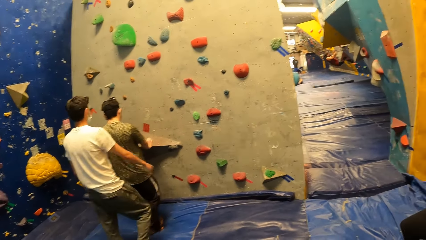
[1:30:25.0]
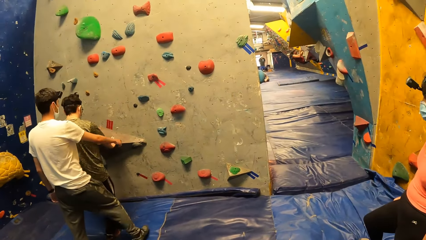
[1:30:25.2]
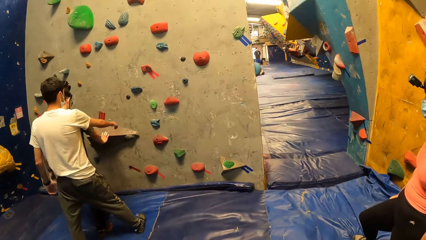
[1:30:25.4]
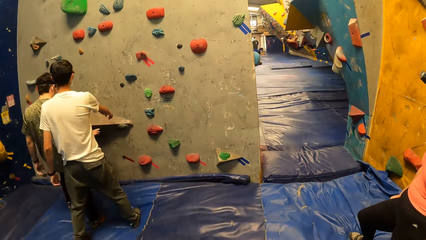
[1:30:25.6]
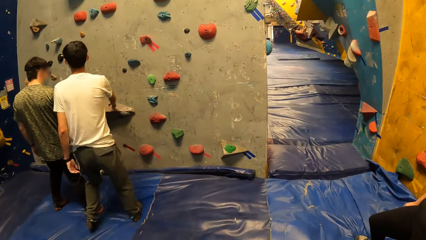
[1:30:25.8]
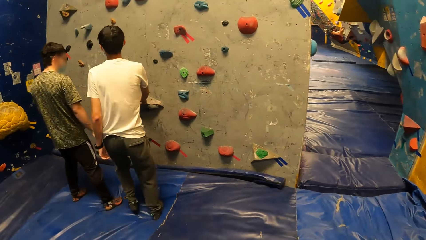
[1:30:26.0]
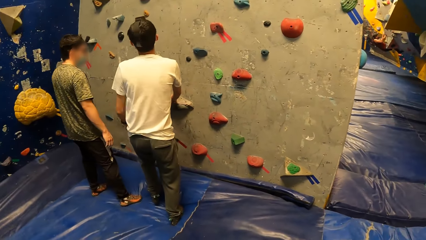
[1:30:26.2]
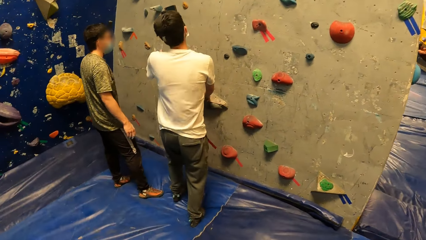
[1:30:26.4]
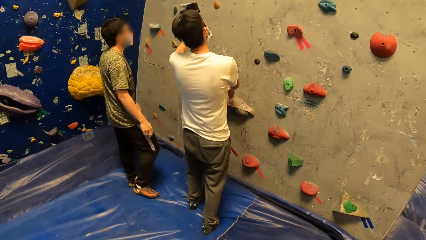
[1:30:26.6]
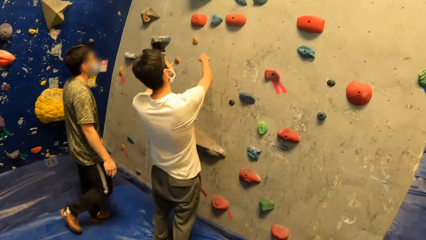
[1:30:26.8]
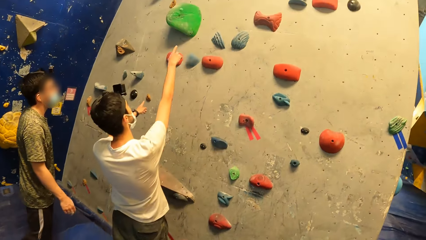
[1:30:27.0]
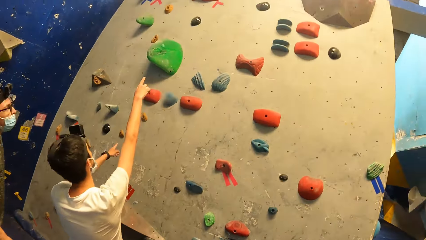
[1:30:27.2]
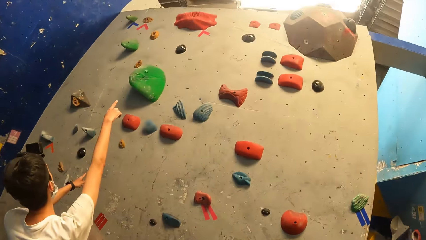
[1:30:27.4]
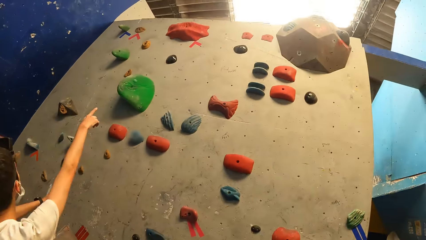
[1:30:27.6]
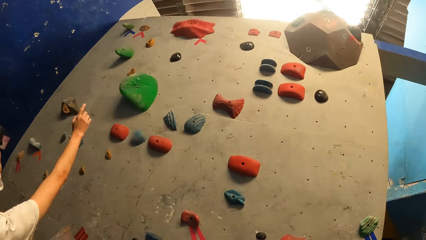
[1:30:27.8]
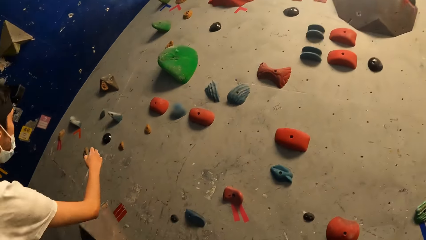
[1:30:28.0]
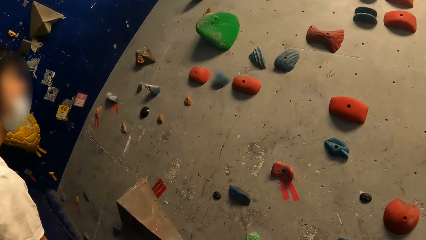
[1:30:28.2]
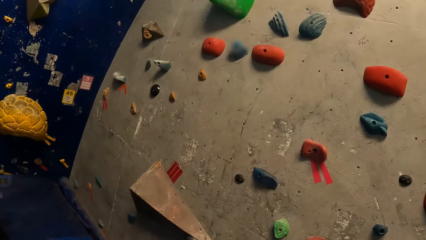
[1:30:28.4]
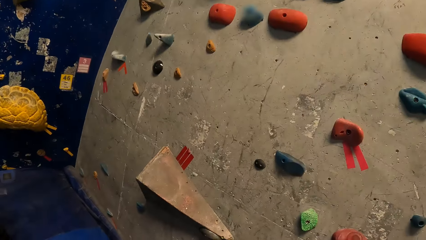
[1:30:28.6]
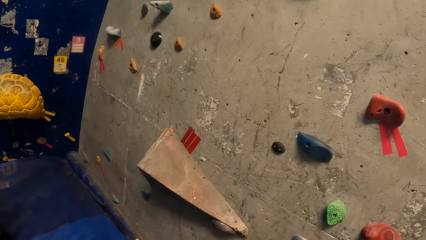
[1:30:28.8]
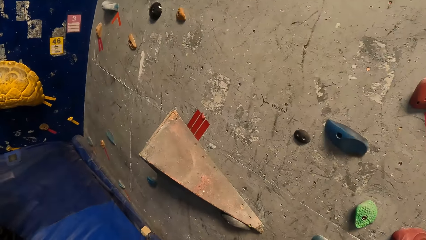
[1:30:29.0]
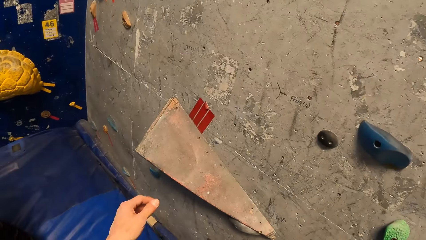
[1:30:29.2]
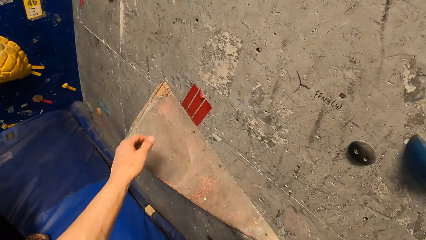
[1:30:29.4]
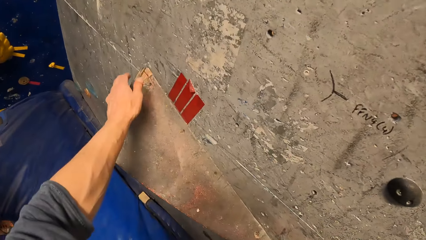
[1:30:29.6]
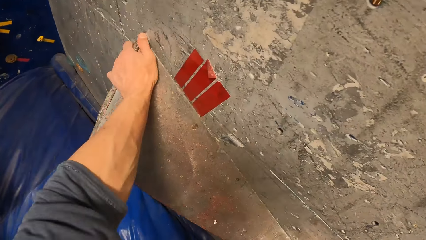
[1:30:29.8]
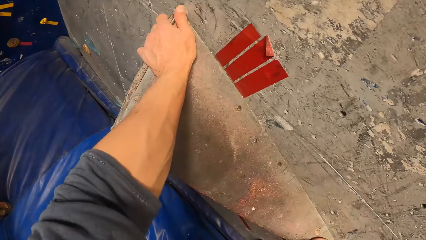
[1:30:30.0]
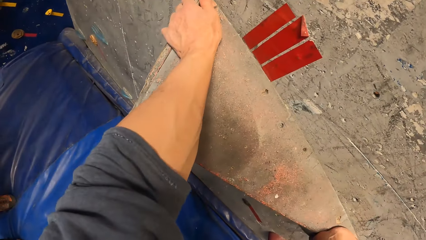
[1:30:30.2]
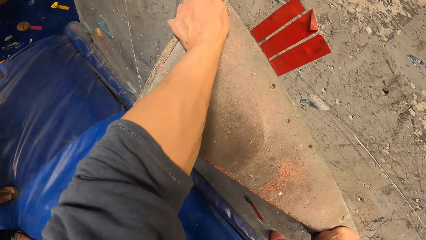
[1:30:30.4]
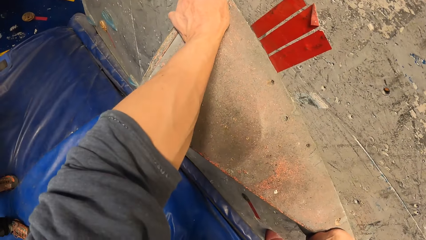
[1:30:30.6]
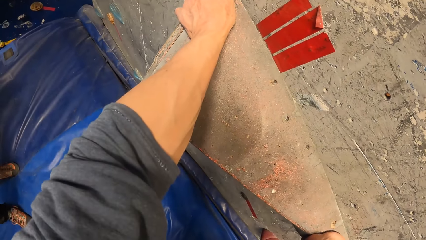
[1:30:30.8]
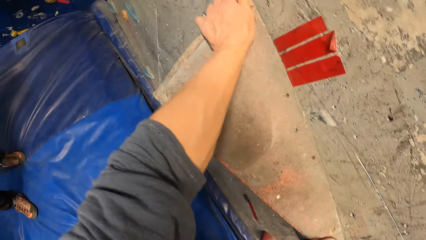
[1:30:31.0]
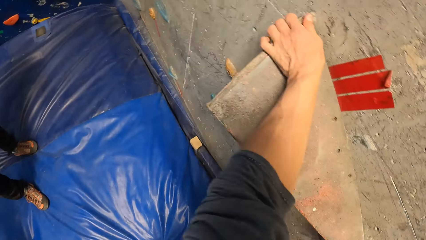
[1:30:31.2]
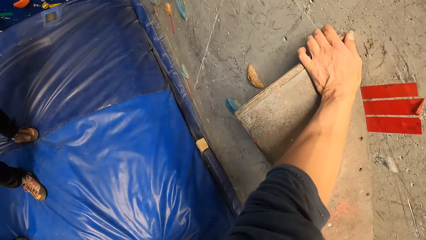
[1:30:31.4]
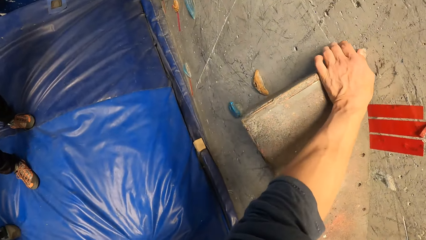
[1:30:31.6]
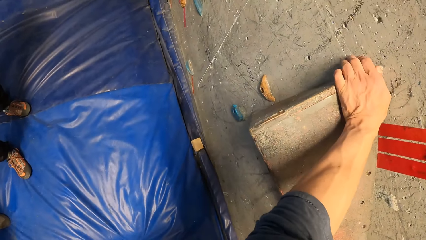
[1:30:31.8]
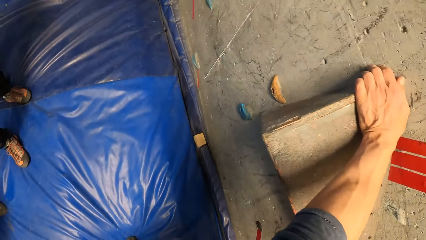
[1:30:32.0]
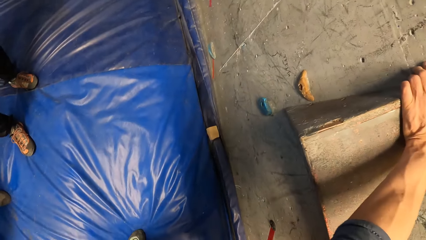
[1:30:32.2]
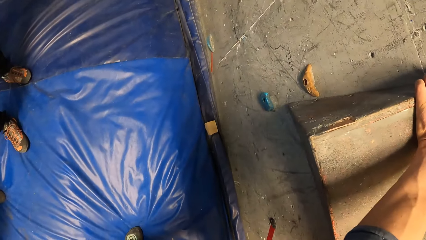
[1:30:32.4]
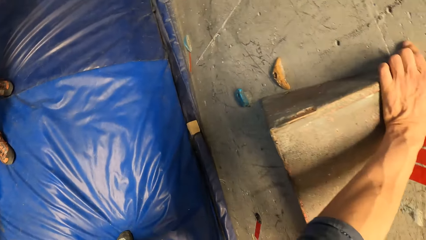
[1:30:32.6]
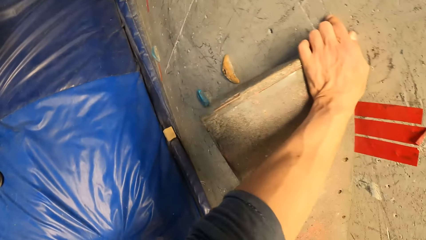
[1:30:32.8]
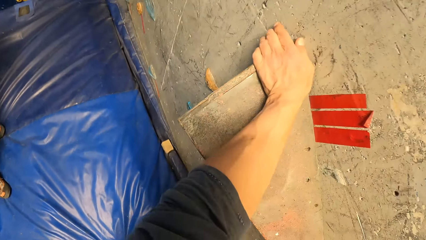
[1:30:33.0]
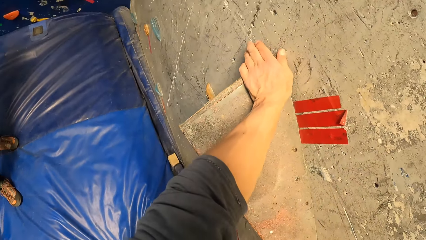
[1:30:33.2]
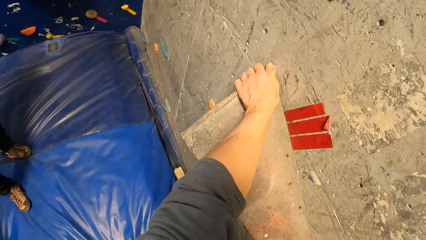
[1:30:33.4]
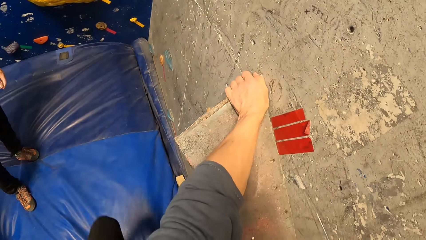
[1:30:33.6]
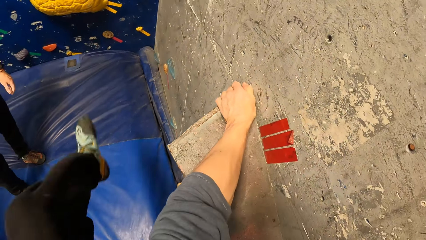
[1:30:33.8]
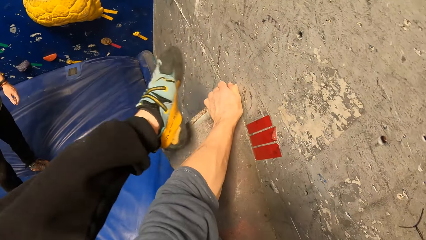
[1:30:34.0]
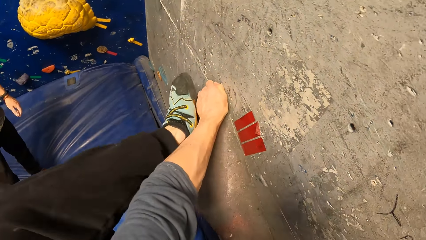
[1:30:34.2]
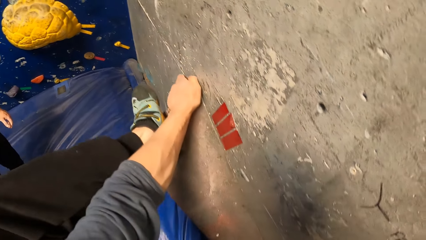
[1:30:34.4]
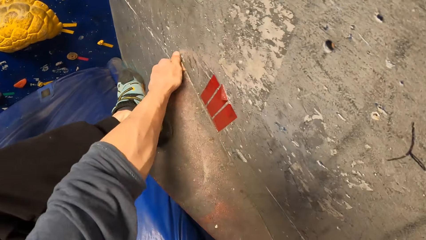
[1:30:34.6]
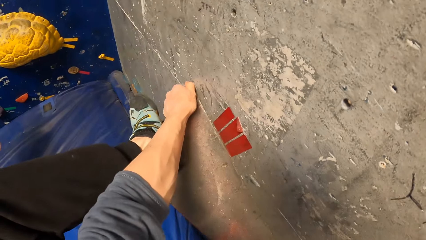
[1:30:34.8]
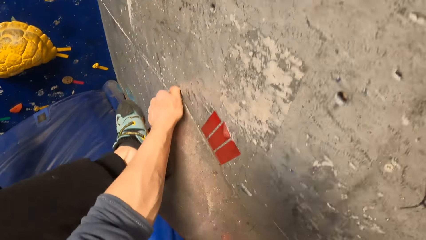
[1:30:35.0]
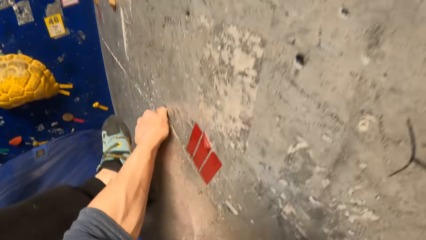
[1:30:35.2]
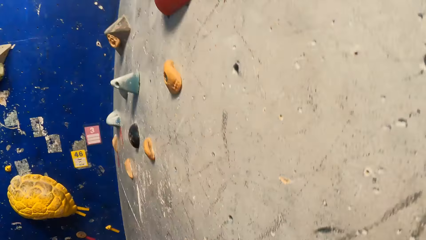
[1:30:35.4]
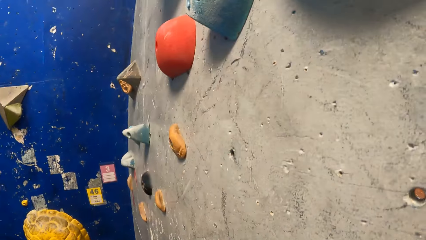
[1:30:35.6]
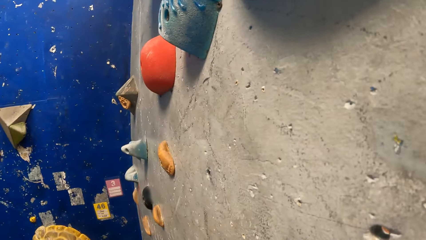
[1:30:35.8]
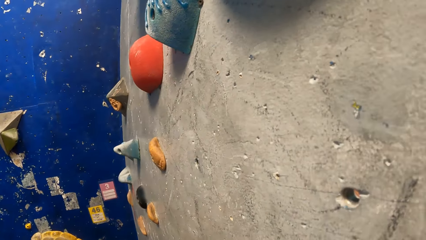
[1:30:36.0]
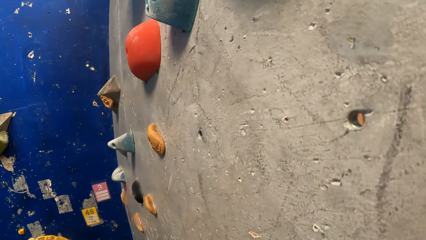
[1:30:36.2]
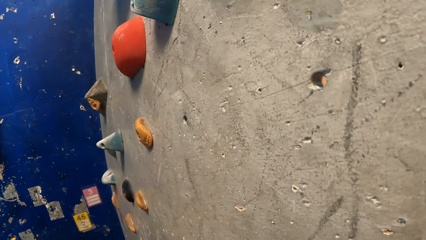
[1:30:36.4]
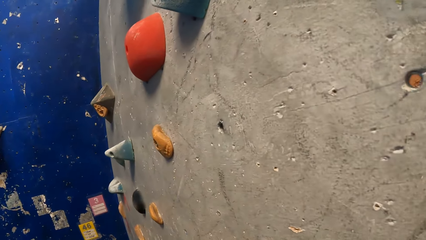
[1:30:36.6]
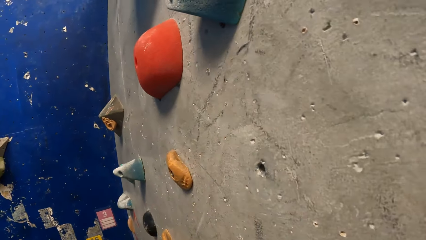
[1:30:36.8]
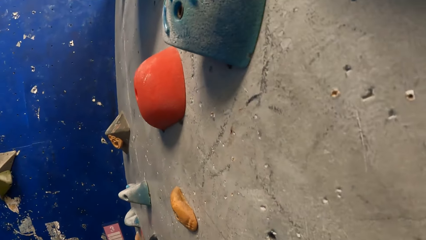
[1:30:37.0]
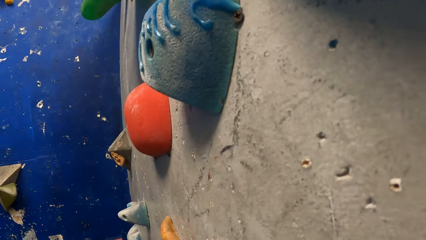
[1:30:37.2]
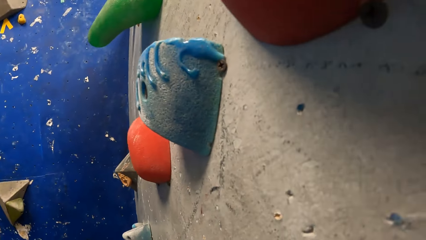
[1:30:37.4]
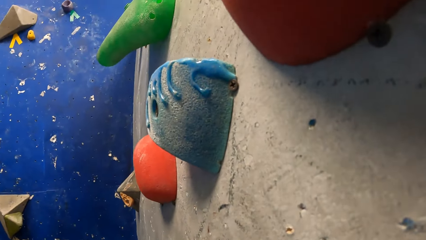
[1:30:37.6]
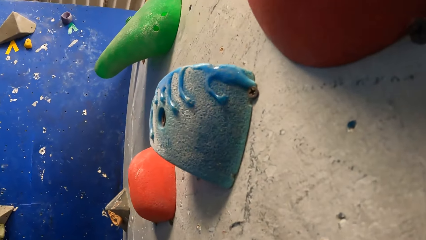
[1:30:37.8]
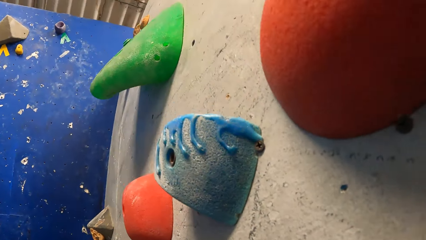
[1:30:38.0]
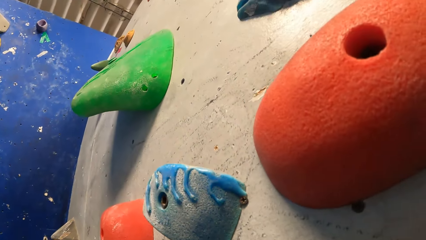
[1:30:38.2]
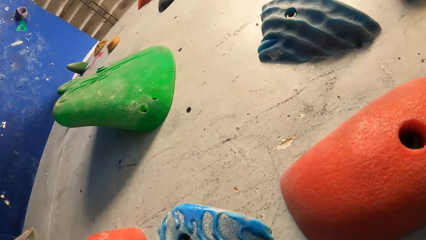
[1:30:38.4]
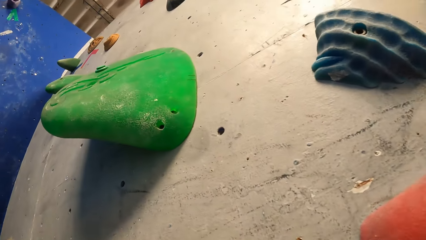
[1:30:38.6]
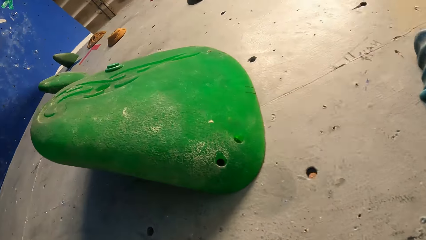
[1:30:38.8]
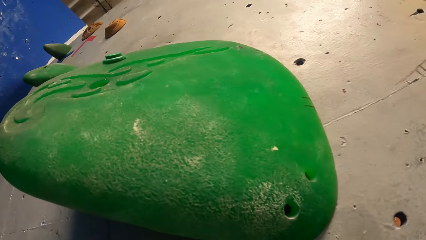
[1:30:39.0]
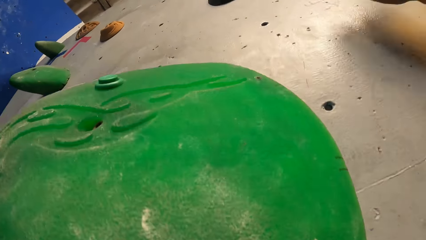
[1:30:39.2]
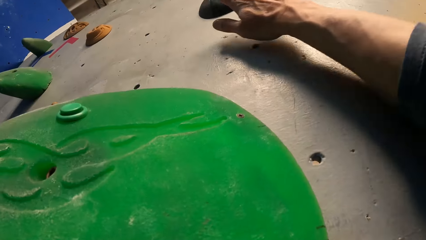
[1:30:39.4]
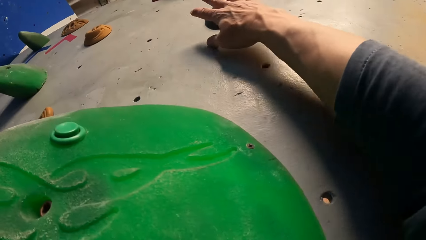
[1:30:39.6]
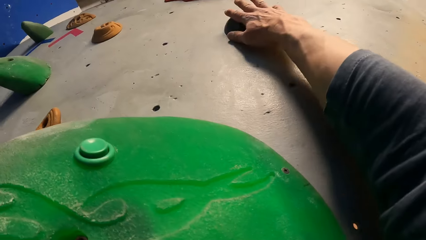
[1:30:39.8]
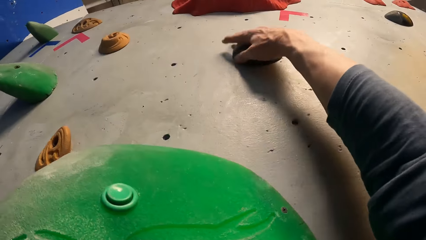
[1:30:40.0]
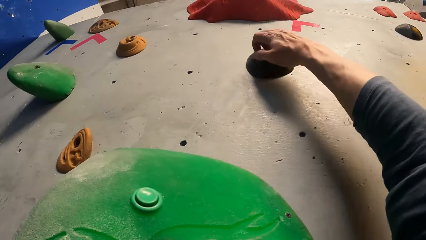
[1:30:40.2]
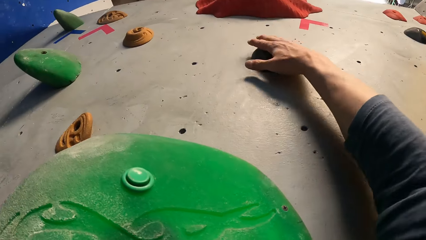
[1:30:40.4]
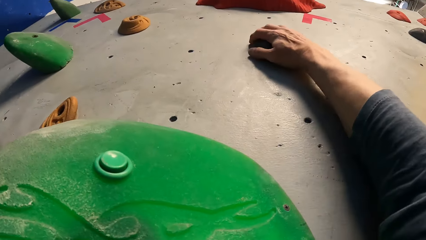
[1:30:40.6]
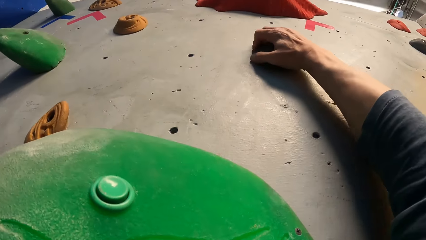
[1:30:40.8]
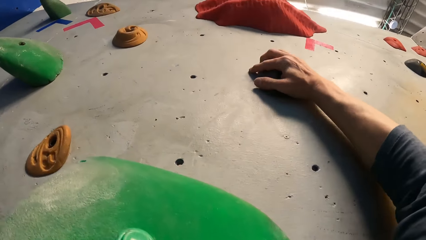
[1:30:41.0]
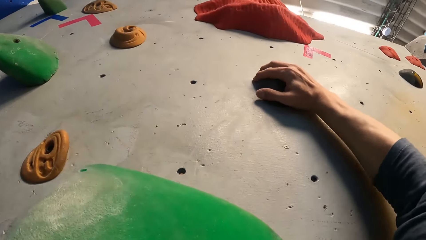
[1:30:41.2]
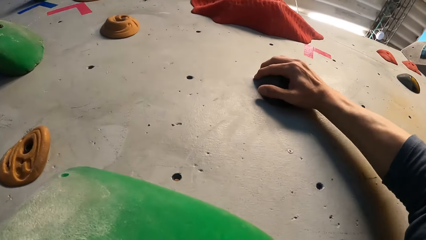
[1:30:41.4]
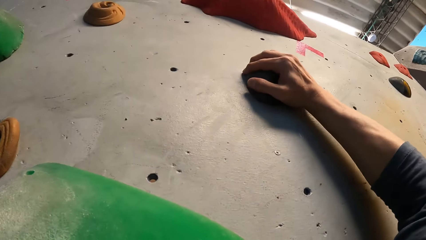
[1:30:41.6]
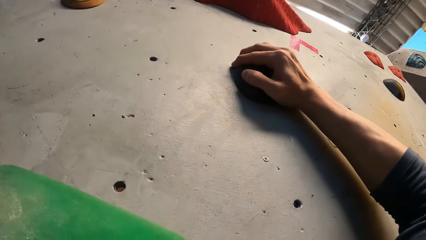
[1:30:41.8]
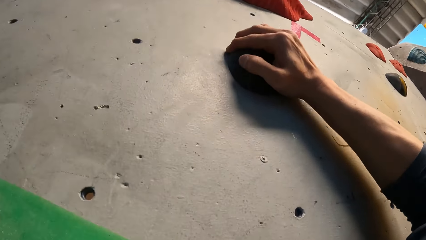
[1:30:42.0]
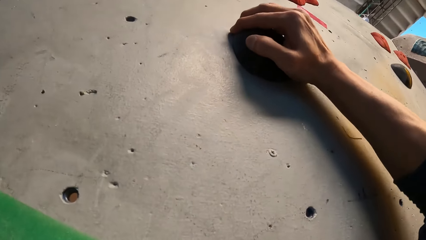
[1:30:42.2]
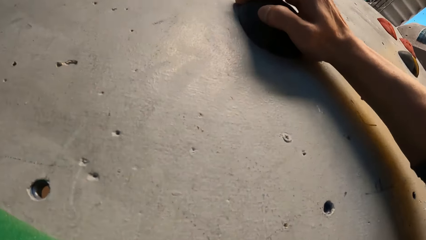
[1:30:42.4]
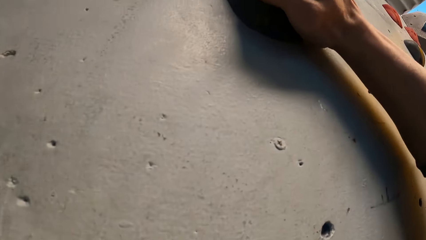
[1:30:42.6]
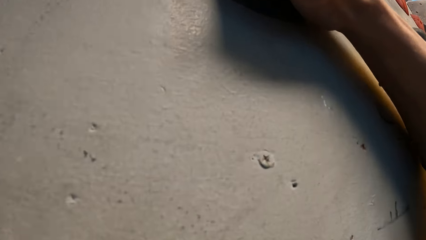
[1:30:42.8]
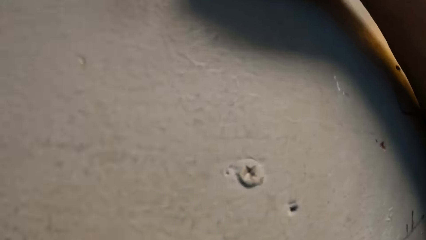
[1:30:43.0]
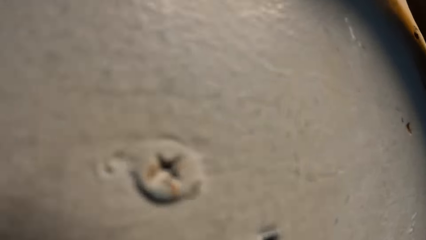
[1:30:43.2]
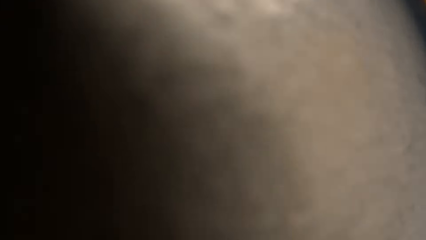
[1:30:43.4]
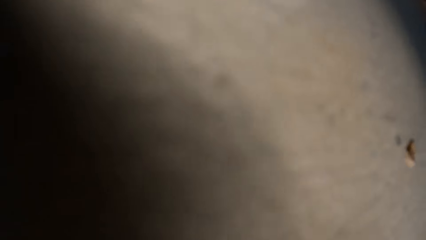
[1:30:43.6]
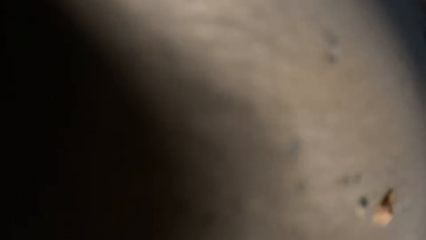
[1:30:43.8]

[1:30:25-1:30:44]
The man puts his right hand on the wall, points his left hand upwards and points his right hand upwards. The camera wearer holds the wall with his left hand. He climbs the wall. He puts his left leg on the wall. He holds a rock hold with his right hand.
